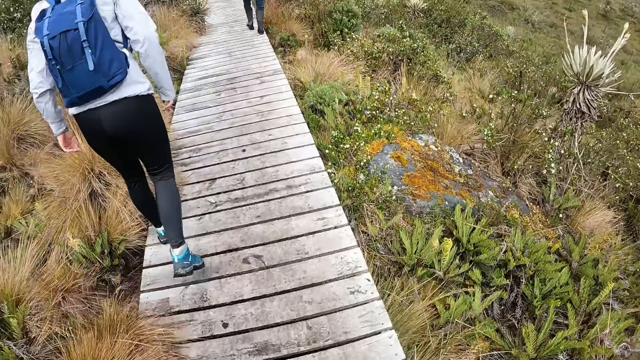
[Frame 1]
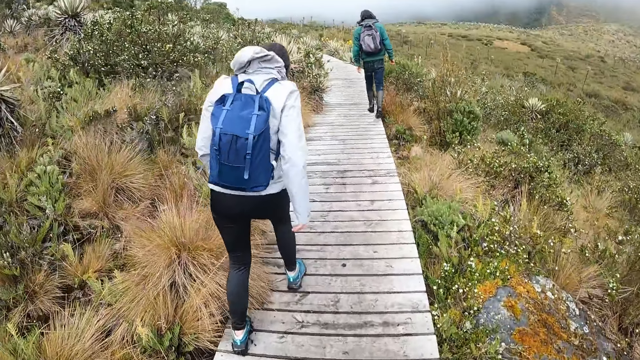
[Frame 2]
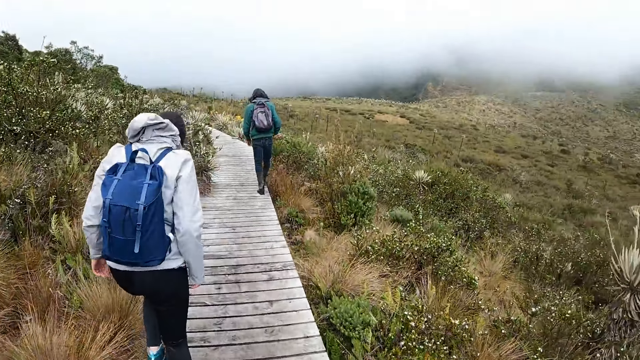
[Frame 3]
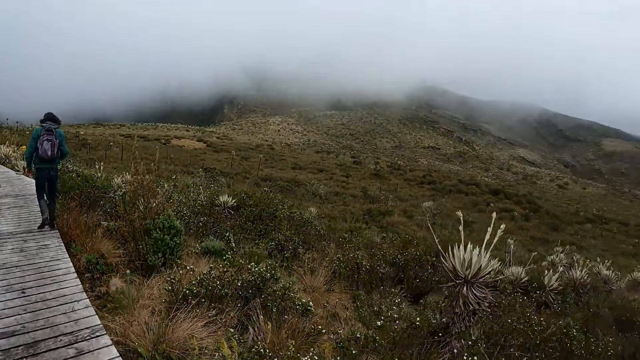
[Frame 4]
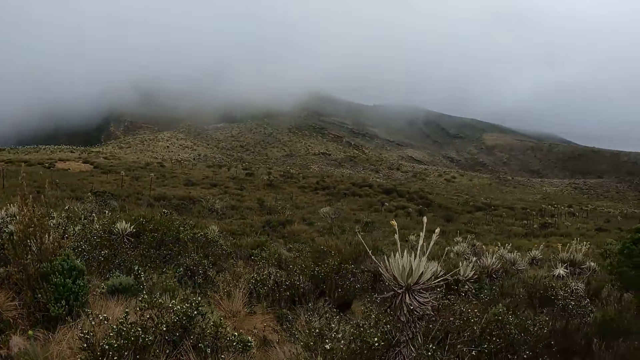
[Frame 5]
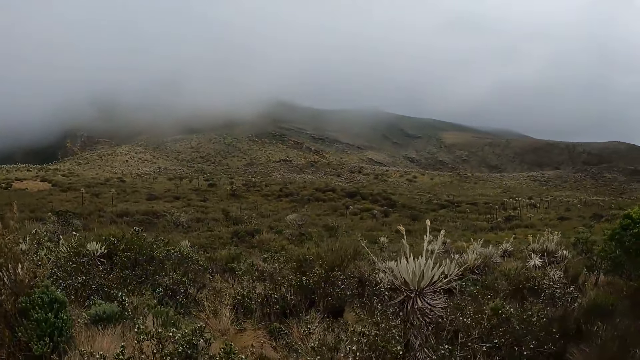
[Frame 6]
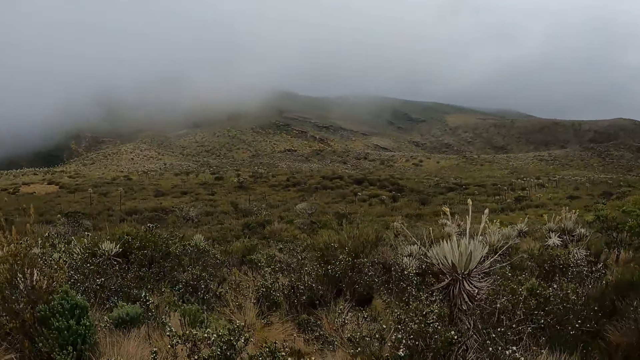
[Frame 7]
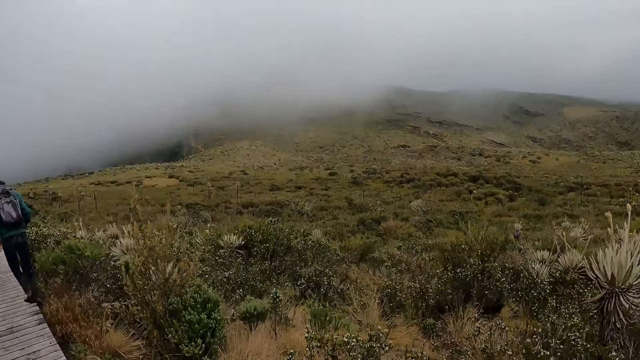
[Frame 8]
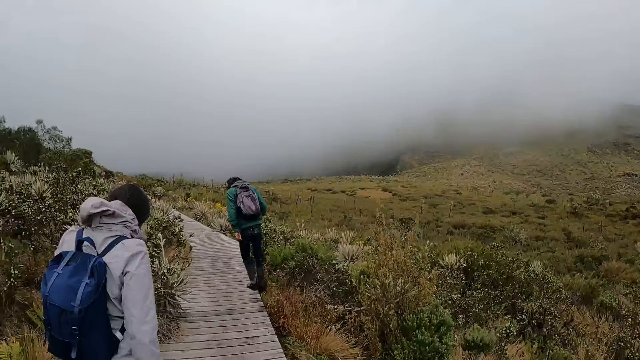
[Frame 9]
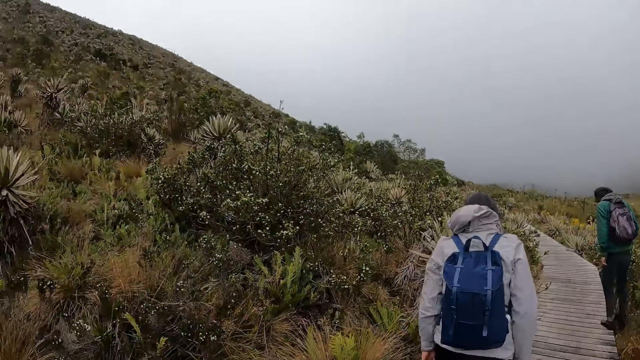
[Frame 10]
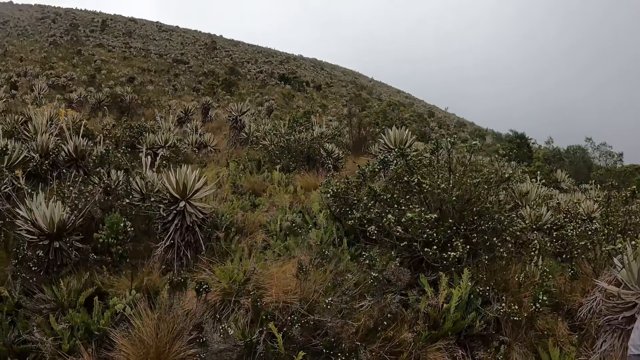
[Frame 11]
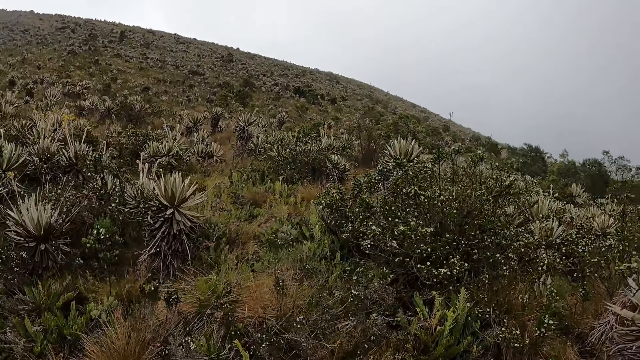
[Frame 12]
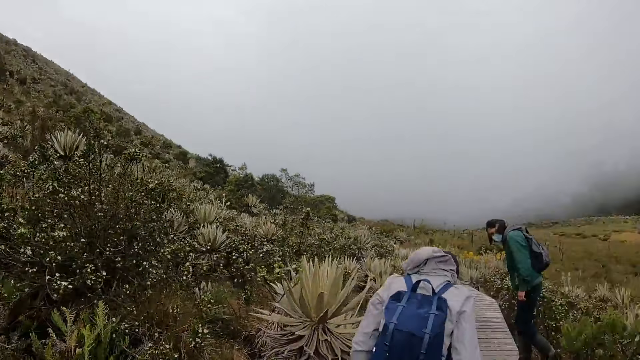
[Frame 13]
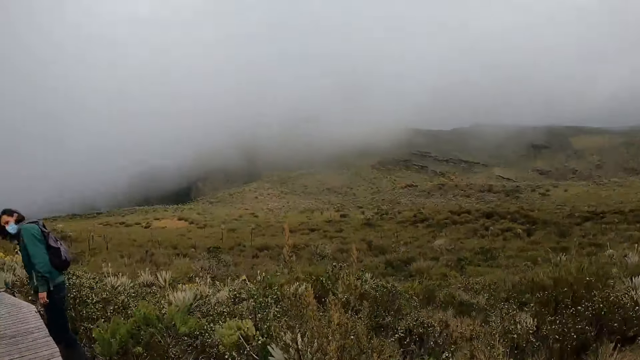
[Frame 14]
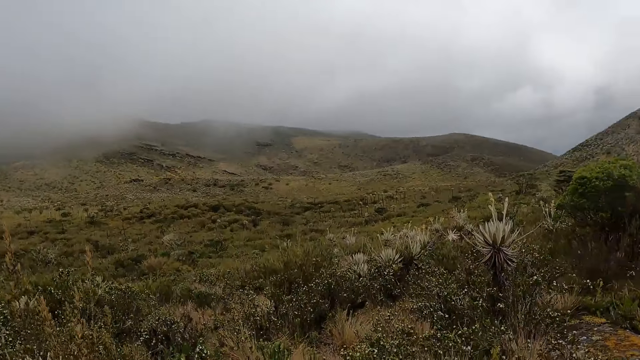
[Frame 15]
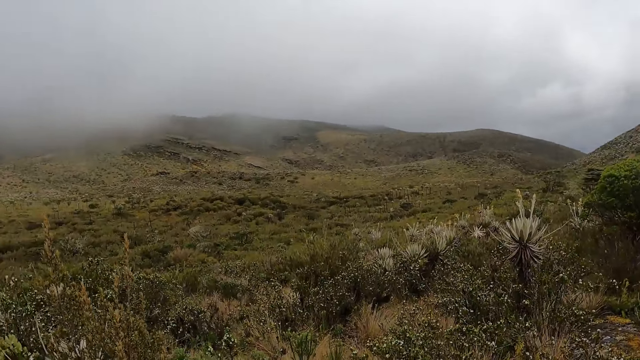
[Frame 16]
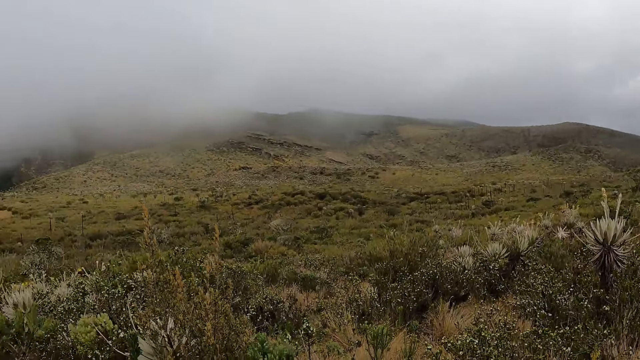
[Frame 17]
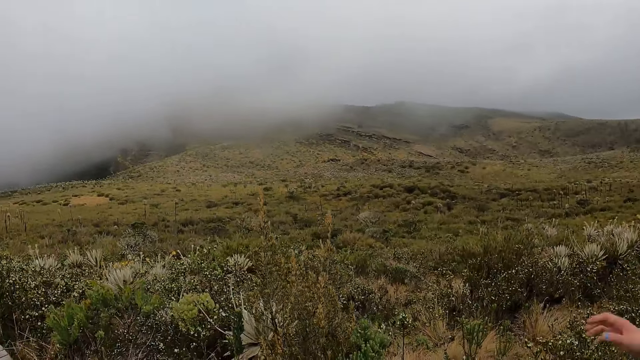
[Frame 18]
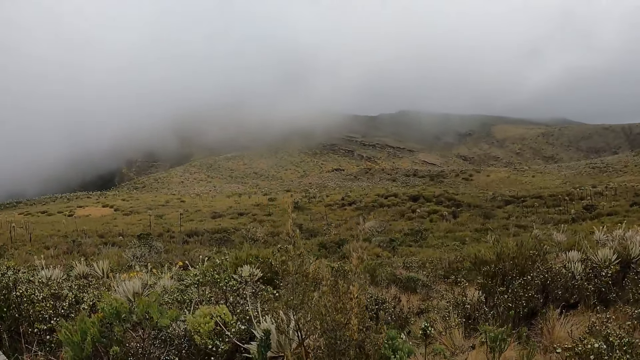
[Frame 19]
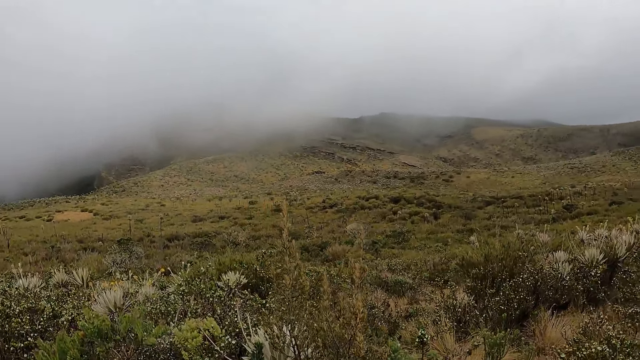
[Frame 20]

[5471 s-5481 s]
The camera wearer looks around.

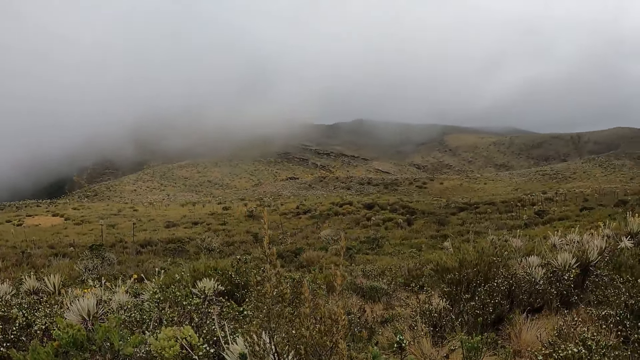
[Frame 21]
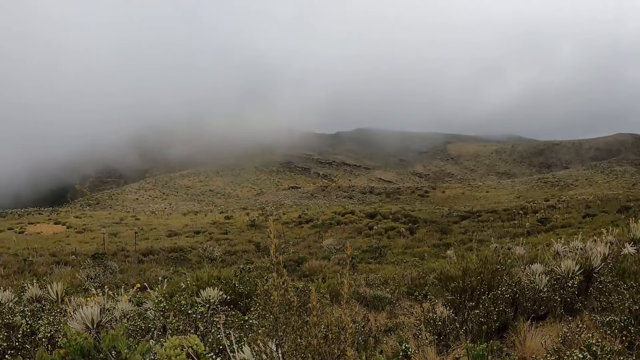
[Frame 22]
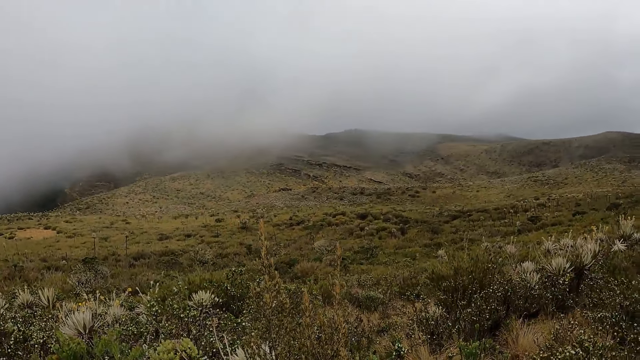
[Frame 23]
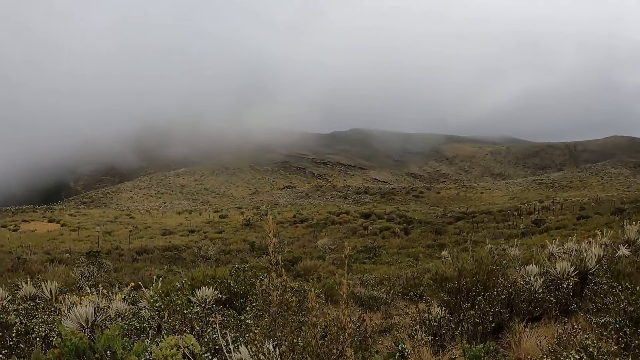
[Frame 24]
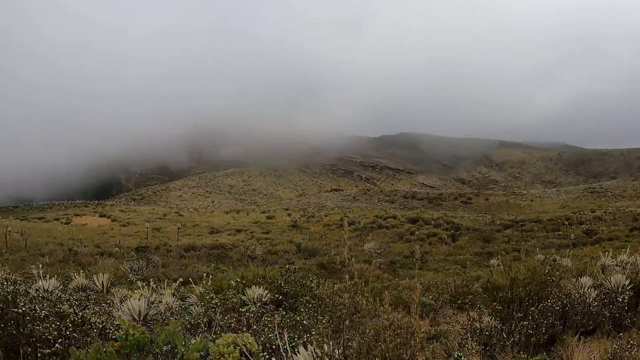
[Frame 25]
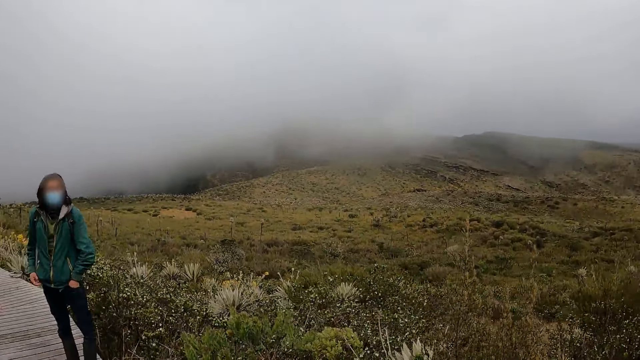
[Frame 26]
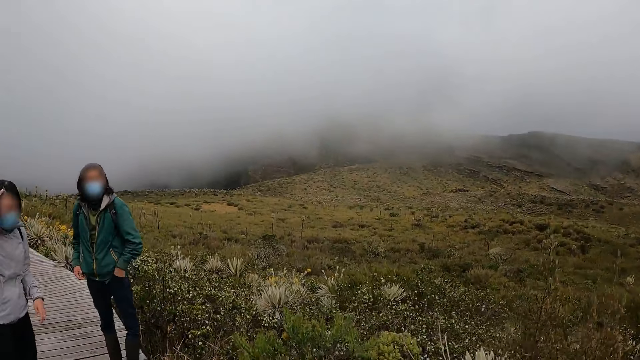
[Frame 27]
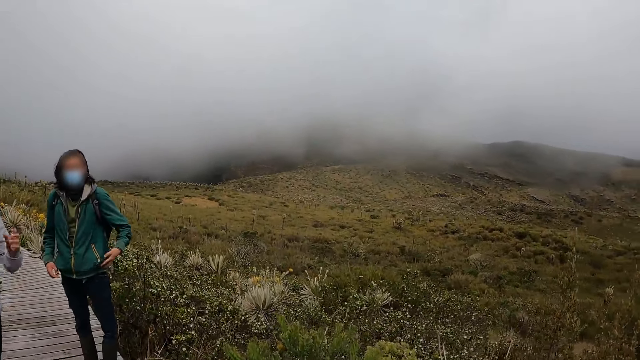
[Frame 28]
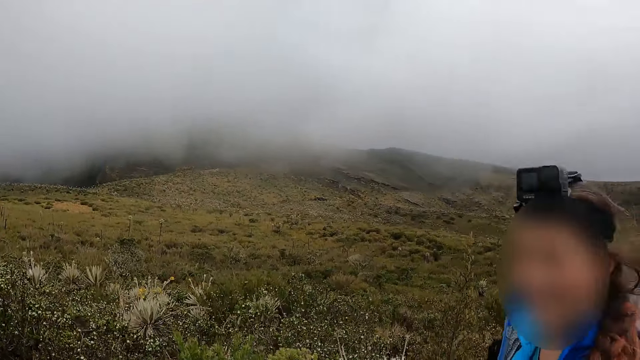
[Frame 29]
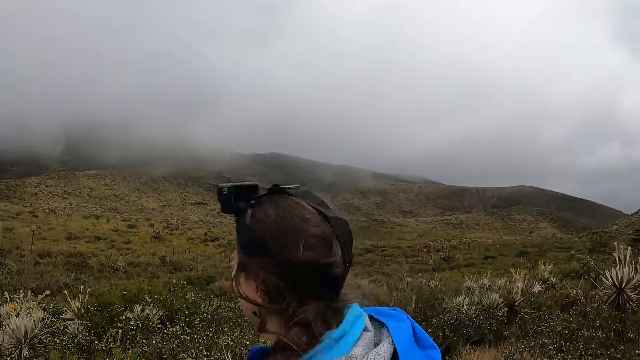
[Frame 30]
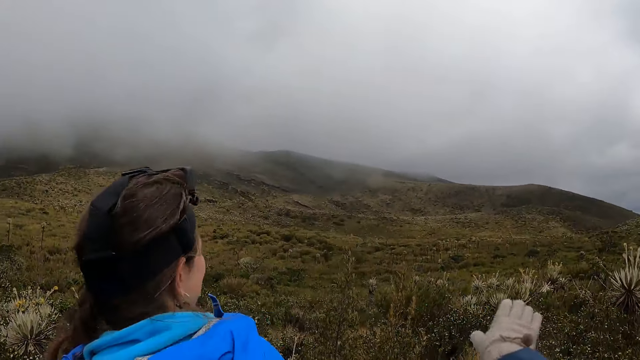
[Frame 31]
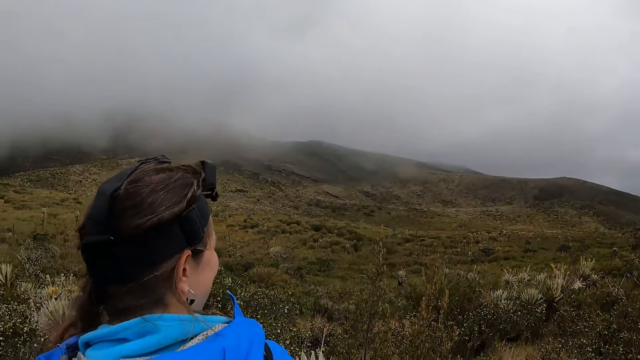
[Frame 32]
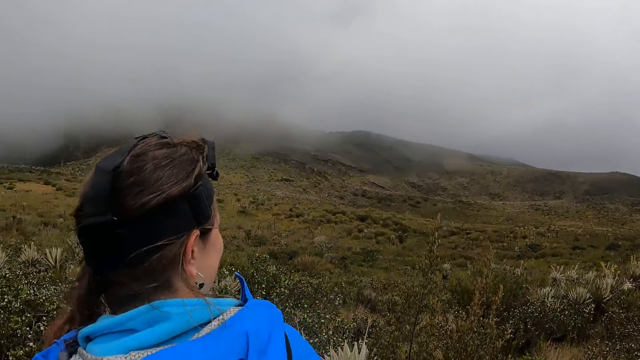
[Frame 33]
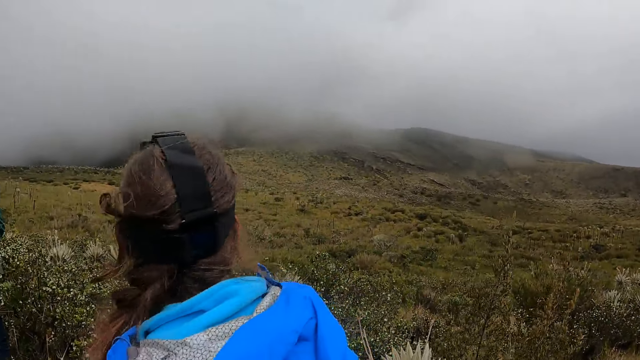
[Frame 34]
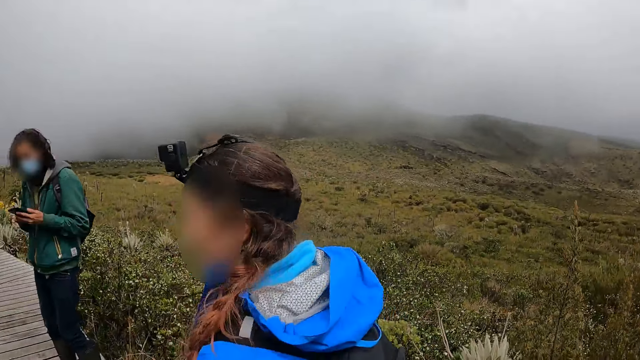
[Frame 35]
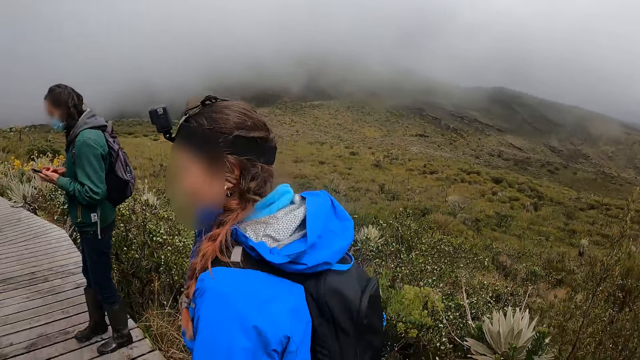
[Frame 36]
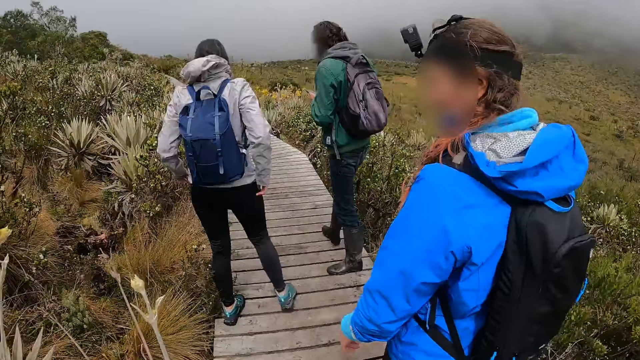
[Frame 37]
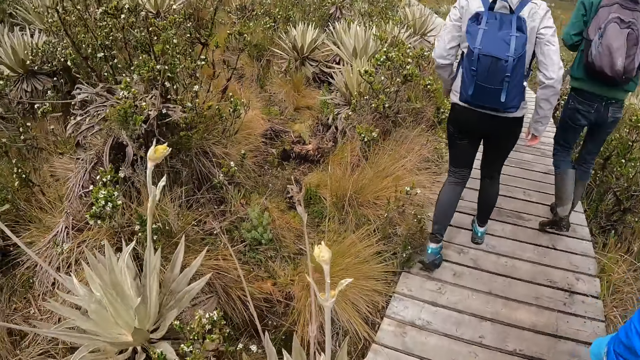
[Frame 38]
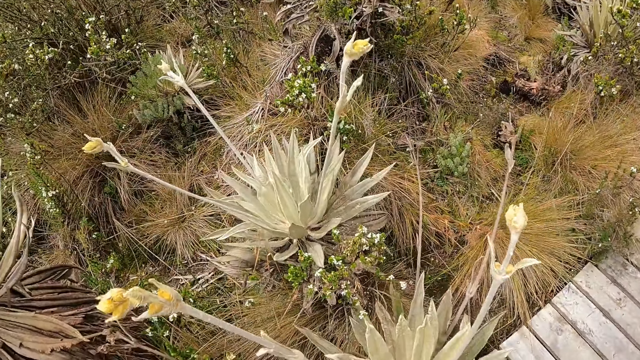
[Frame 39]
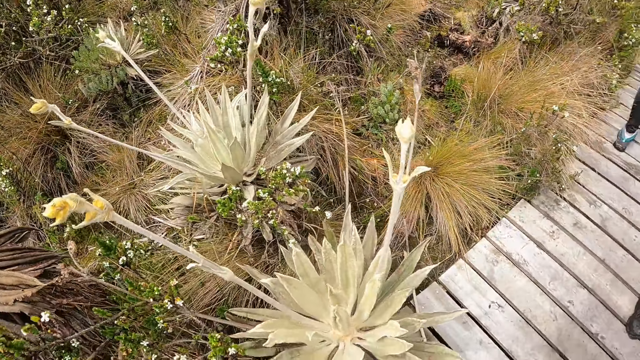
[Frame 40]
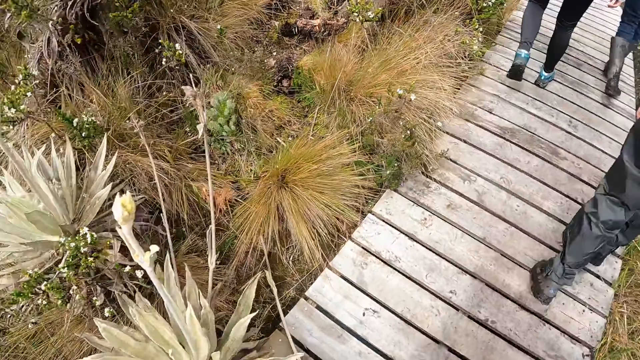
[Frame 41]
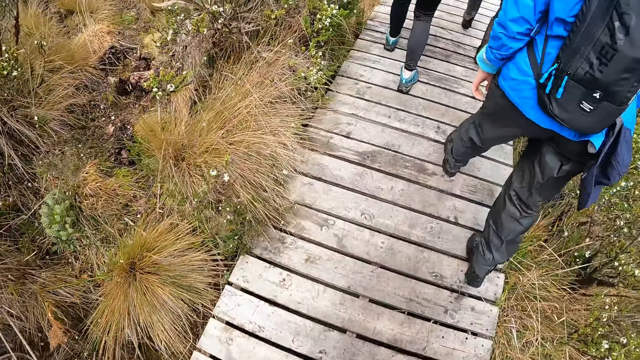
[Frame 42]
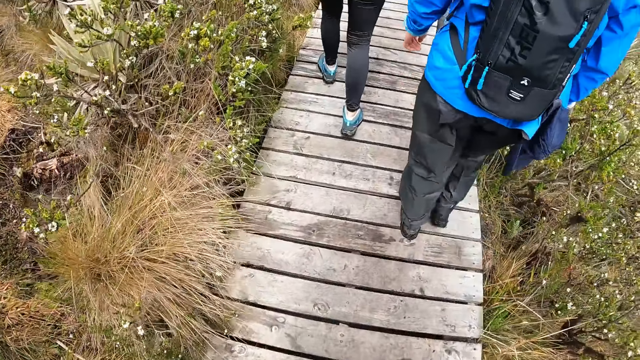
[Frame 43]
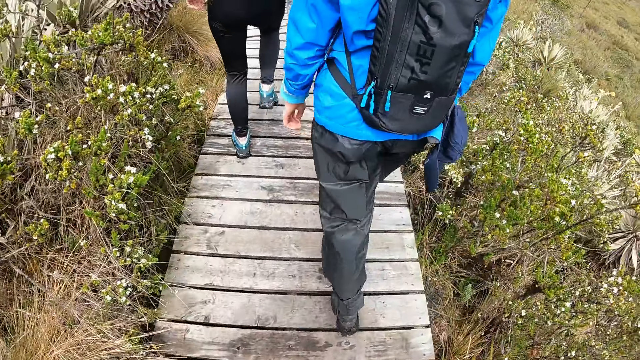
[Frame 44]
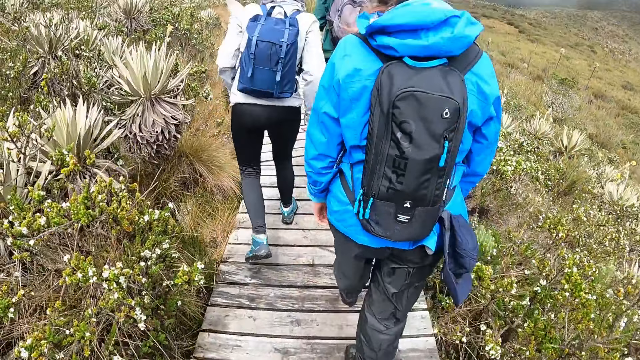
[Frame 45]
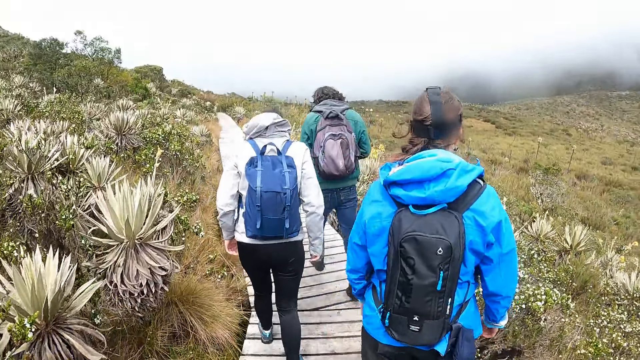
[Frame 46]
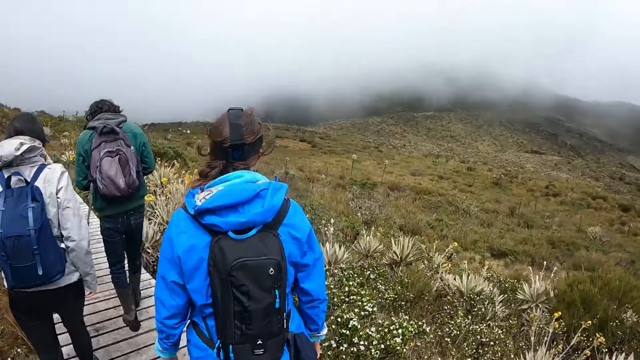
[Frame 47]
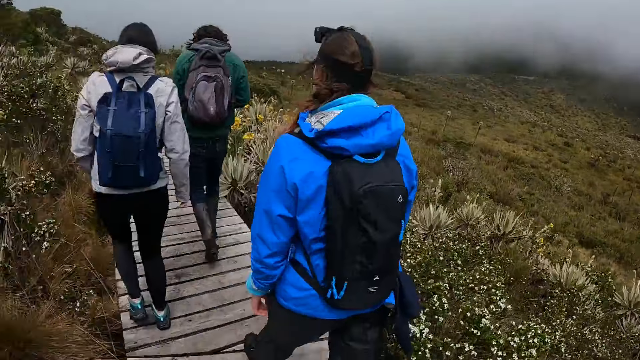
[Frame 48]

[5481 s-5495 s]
The man brings out a phone from his trouser pocket with his left hand. The woman adjusts her hair with her right hand. The camera wearer walks around.
